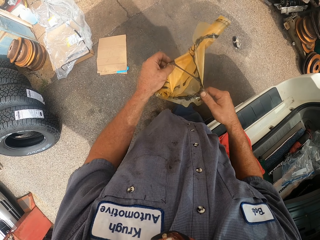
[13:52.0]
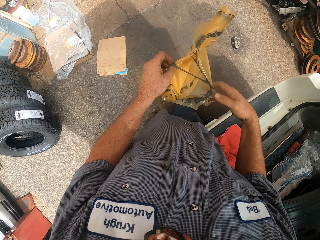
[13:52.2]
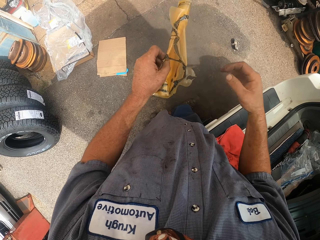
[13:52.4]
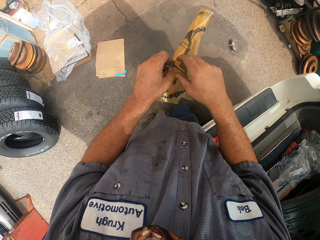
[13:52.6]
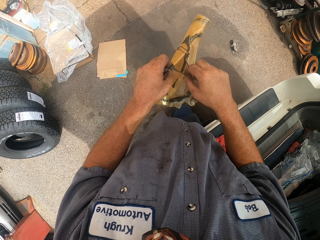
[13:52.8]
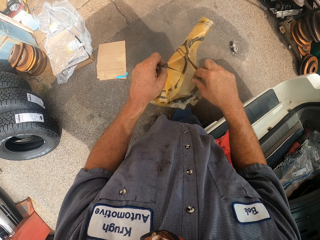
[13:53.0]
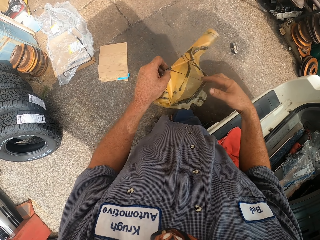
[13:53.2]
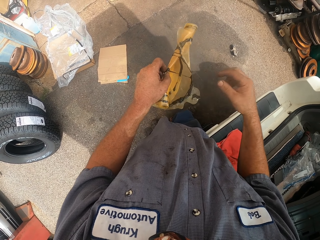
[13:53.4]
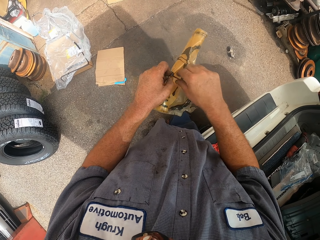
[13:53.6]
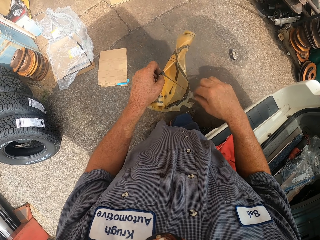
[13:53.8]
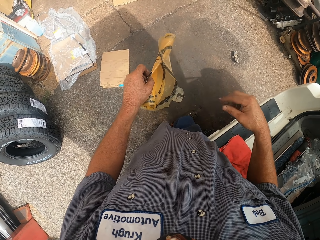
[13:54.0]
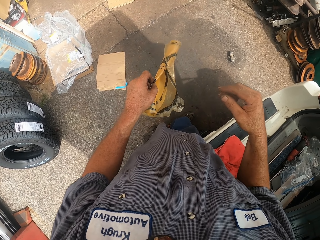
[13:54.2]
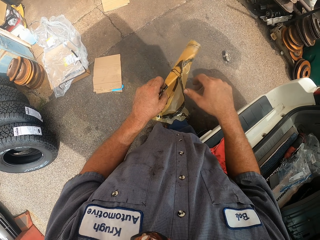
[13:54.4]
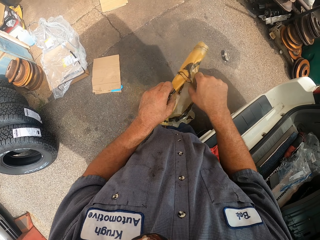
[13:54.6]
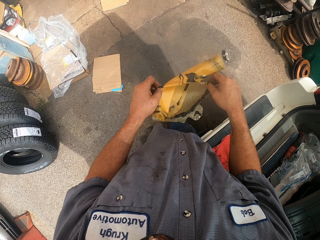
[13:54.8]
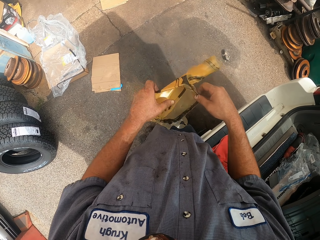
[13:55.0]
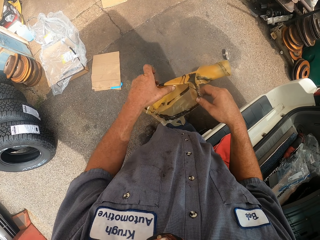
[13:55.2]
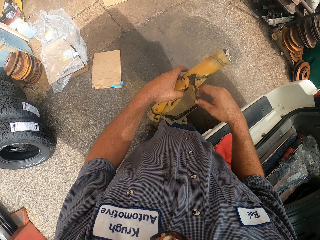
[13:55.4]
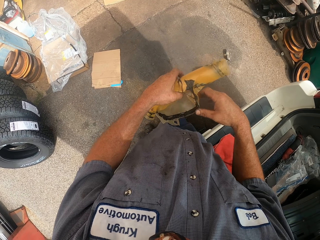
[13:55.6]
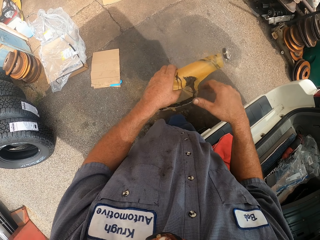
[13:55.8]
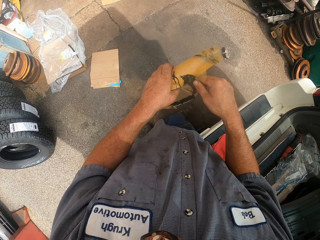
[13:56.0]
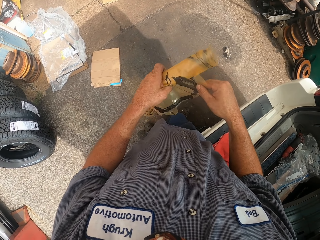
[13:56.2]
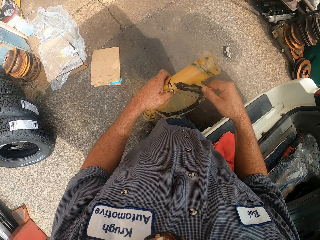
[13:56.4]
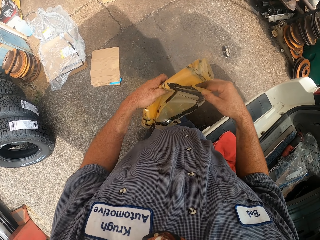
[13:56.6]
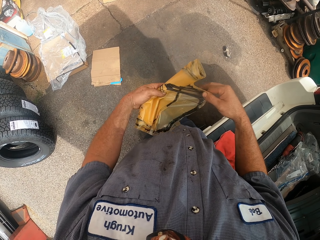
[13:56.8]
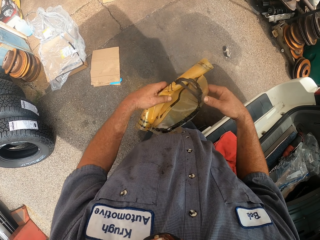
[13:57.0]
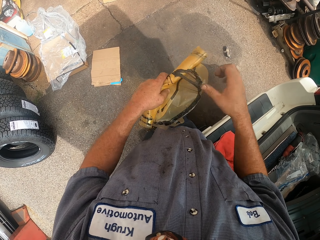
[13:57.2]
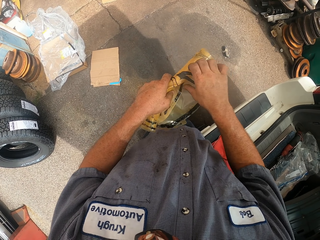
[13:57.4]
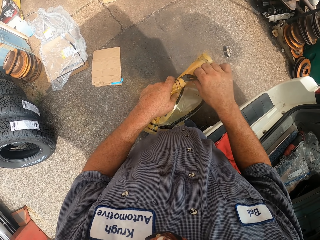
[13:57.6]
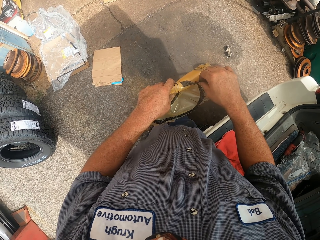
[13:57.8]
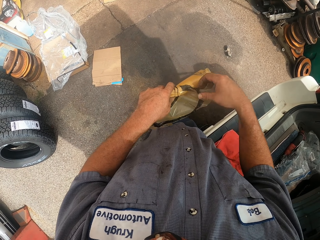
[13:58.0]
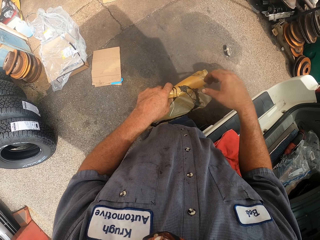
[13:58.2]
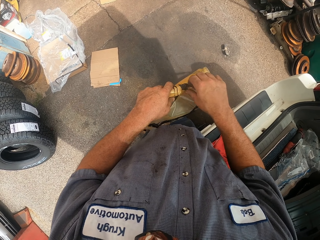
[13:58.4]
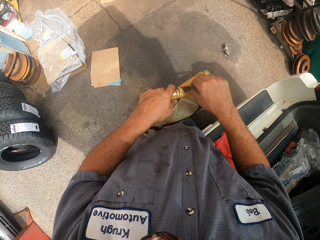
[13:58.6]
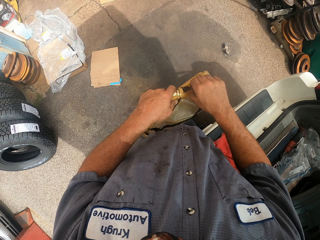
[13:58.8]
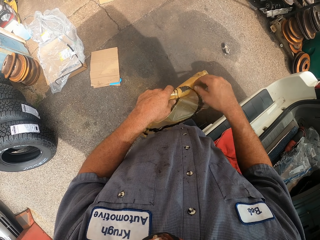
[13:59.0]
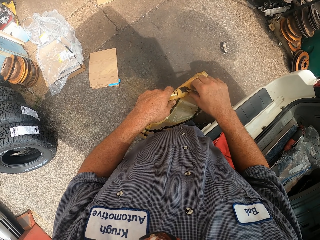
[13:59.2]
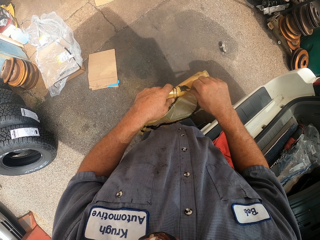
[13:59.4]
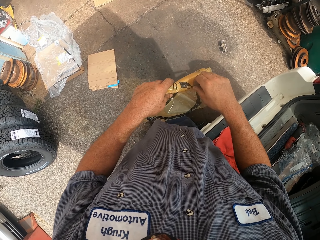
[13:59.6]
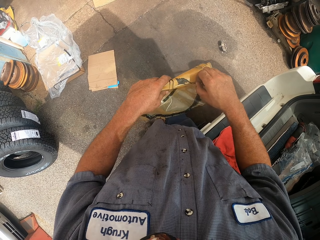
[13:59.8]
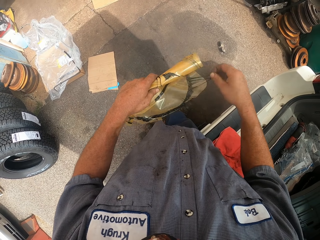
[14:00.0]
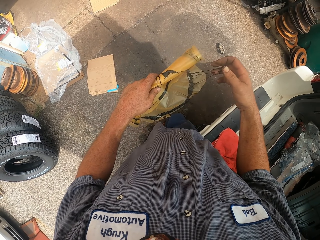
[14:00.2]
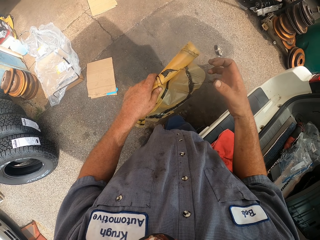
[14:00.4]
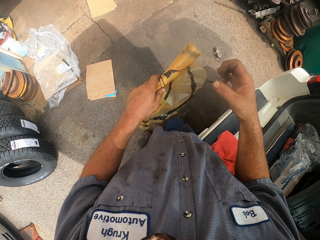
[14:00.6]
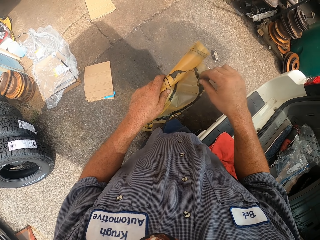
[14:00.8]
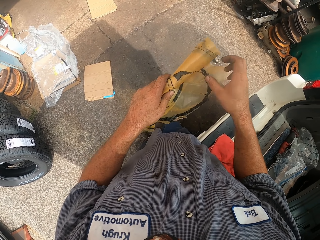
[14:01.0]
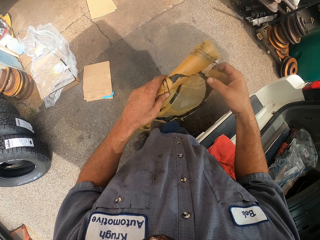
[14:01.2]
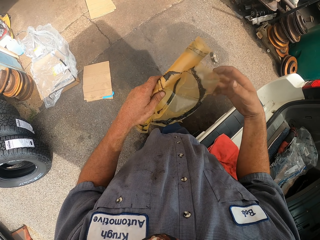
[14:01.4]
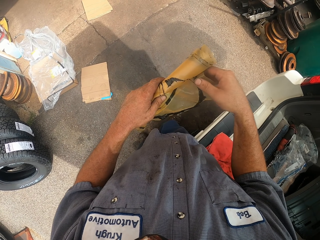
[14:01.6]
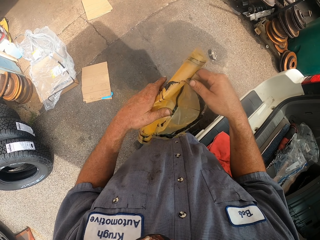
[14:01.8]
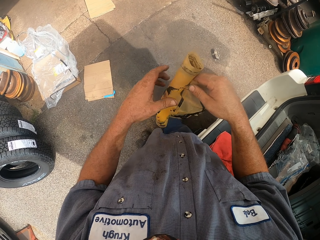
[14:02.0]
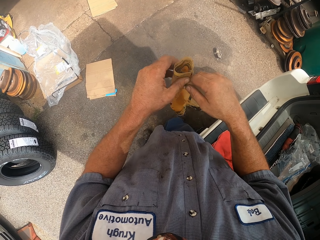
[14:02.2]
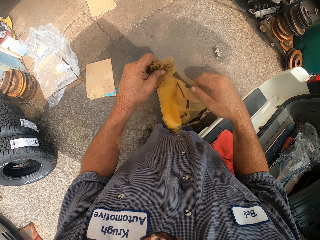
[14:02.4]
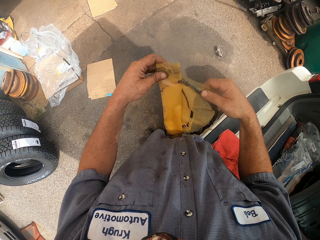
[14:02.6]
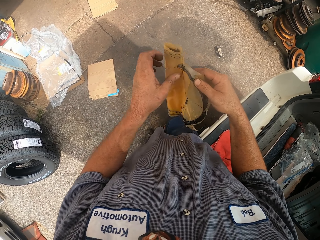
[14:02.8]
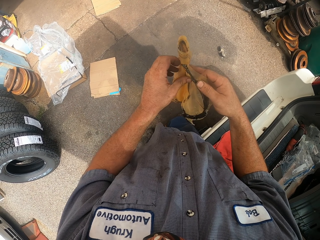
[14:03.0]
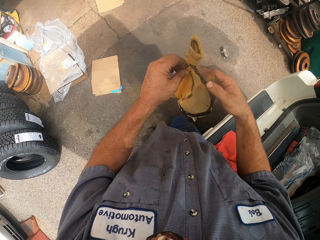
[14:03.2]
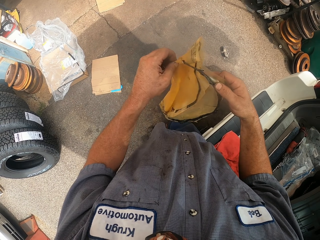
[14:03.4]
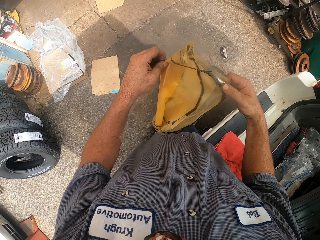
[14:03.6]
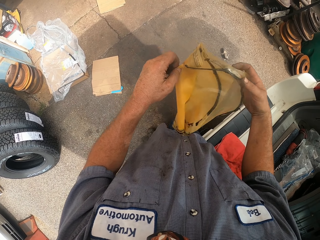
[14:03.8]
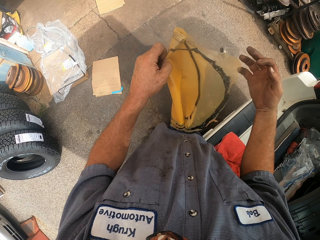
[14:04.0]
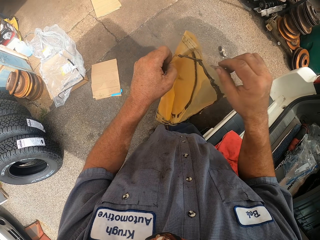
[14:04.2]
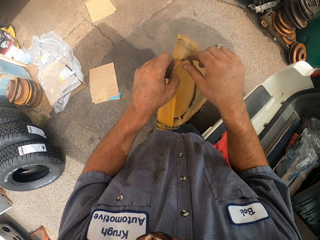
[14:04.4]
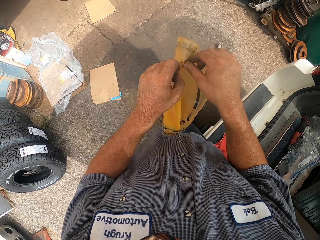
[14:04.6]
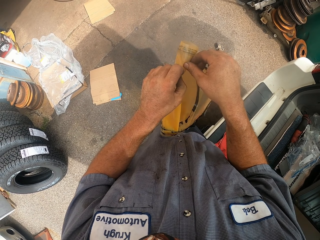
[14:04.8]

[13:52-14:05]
The camera wearer unwraps a sticker. They pull the glue from the sticker. They unwrap the sticker.

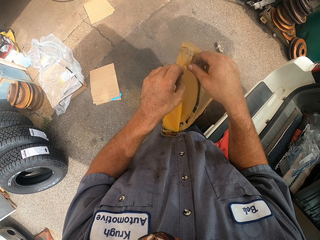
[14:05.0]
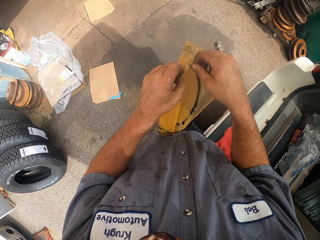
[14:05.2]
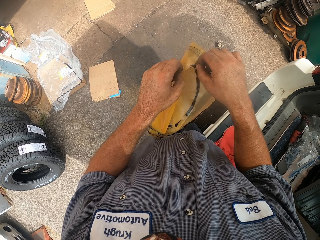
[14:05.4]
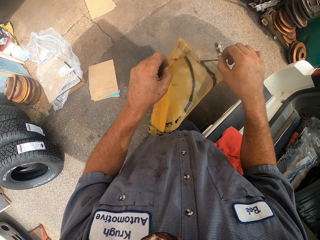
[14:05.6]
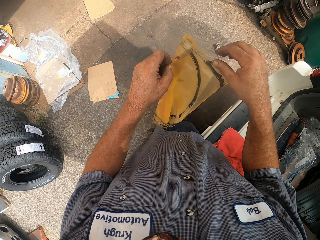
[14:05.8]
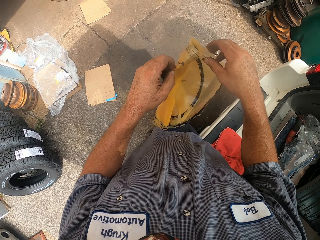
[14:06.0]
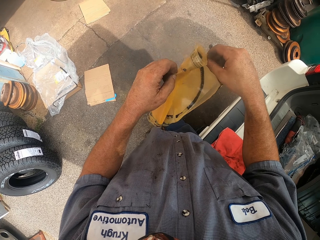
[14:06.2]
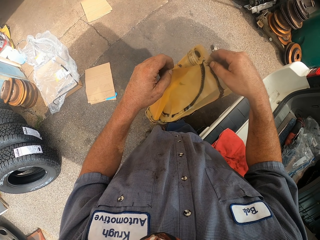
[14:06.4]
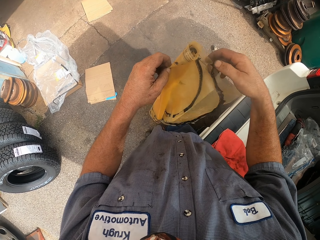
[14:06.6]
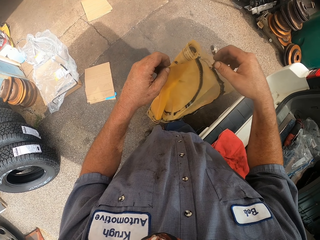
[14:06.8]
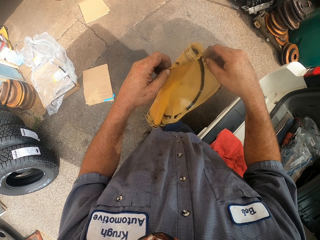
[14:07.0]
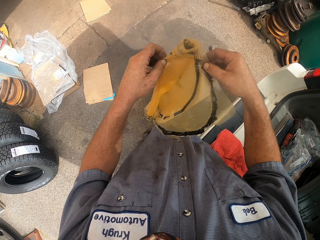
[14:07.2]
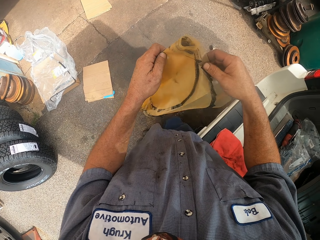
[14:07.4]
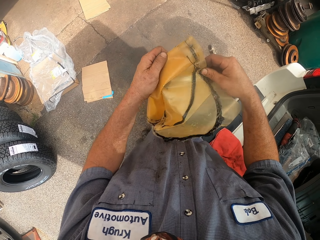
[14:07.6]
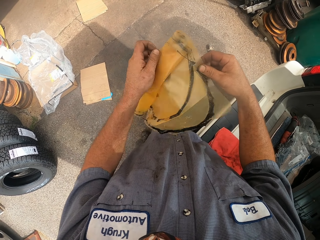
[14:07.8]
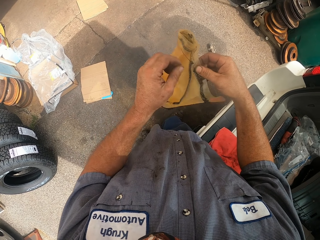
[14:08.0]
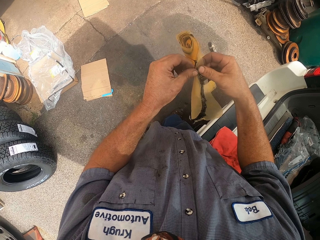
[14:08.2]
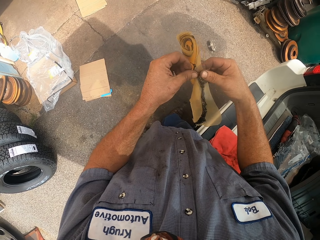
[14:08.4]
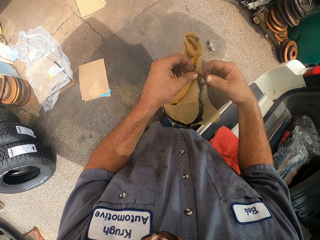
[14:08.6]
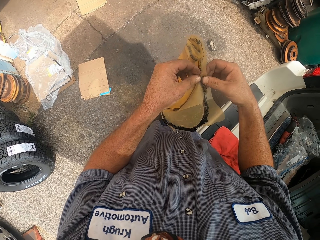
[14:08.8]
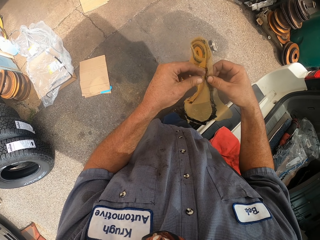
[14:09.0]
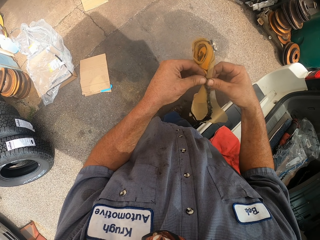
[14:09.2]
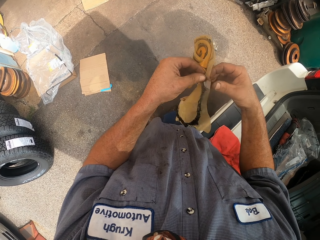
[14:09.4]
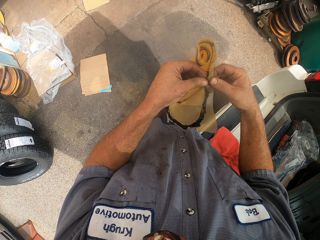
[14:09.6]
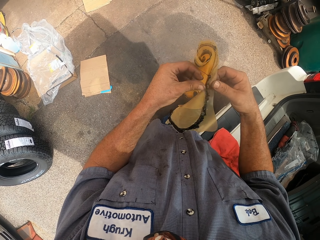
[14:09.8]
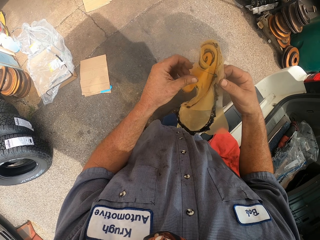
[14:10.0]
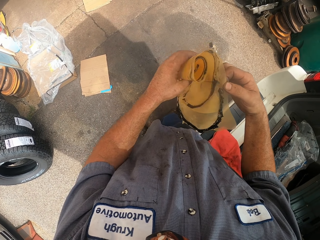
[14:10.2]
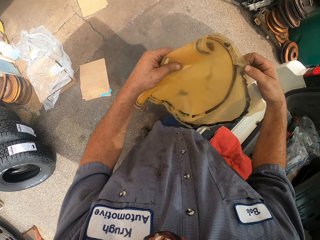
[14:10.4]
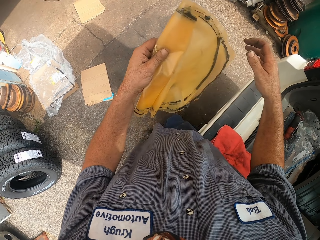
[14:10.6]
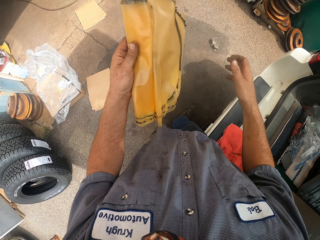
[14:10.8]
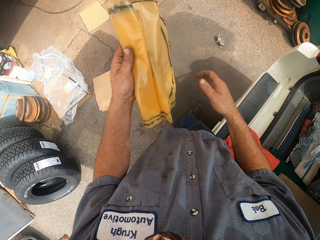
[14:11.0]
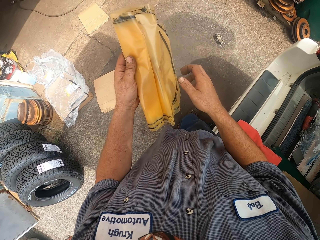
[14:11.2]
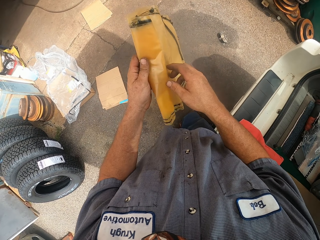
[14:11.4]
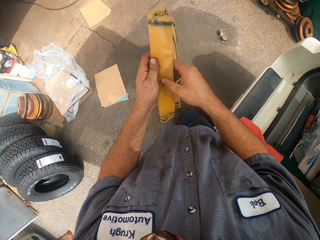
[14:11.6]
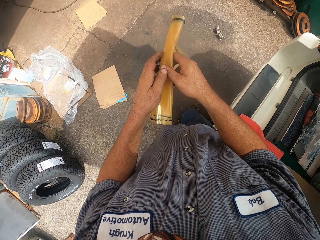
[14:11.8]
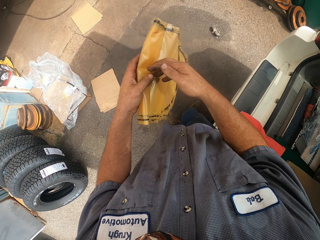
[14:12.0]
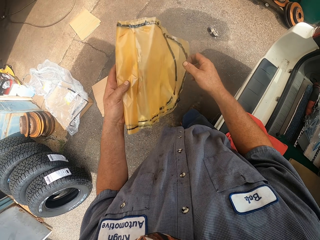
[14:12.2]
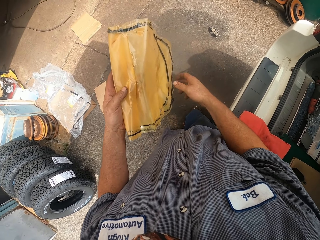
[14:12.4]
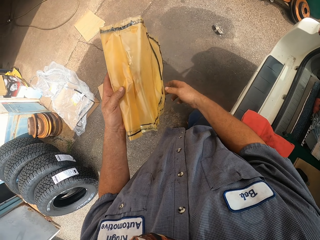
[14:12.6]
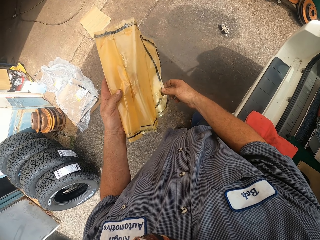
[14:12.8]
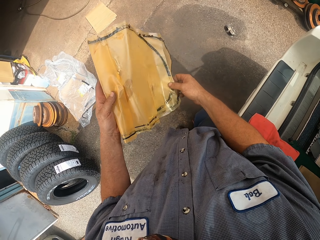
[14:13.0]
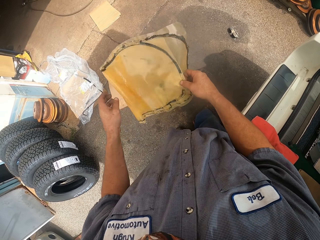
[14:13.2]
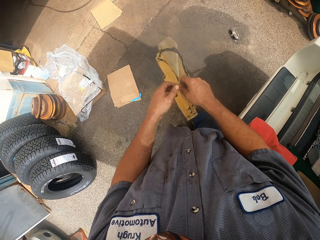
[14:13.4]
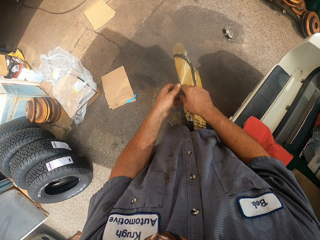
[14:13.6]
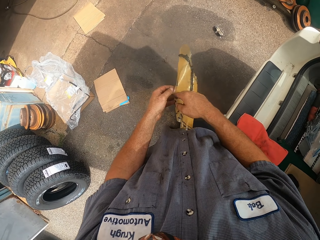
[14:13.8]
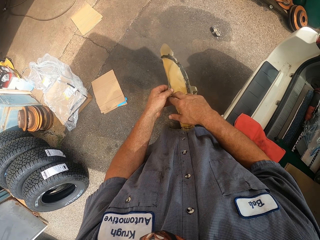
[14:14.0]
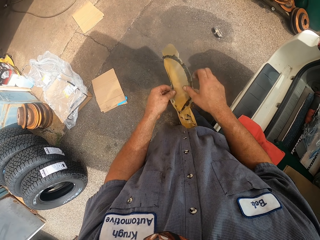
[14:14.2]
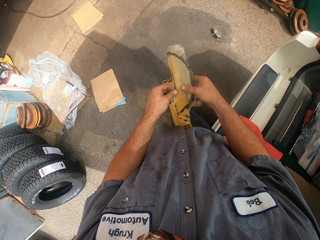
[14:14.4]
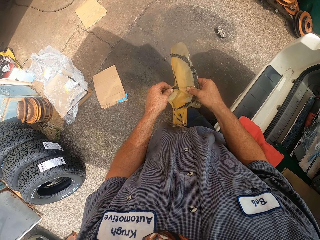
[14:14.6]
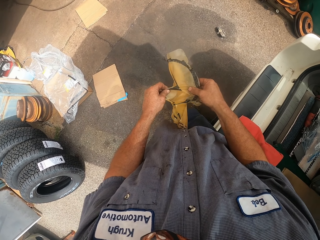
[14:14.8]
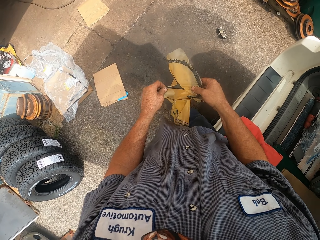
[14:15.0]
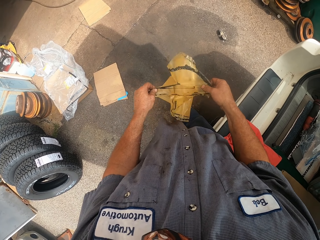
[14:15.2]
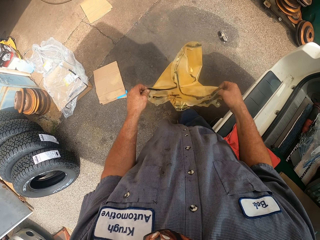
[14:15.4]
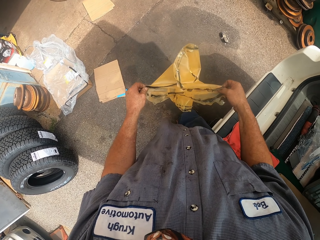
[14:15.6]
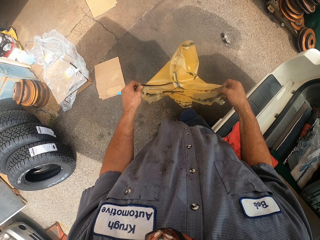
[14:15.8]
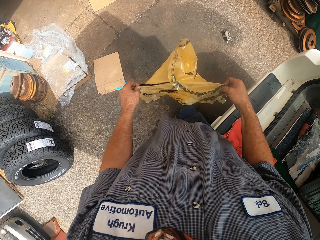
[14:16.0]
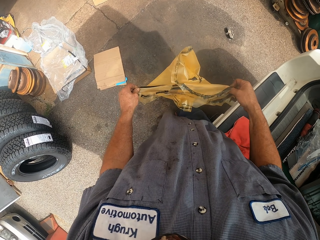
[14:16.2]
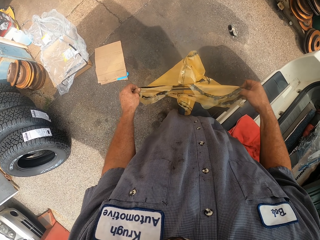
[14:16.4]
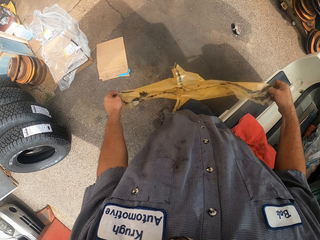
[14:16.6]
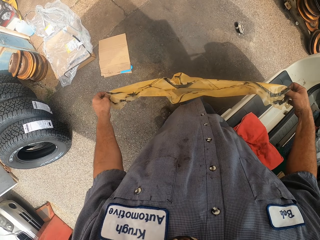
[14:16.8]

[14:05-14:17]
The camera wearer pulls the glue from the sticker. They do so again. They unwrap the sticker. They do so again.
